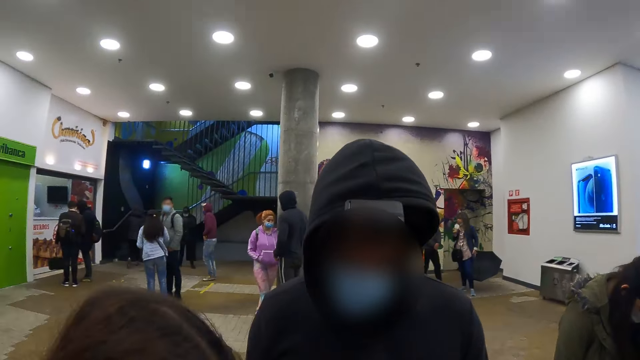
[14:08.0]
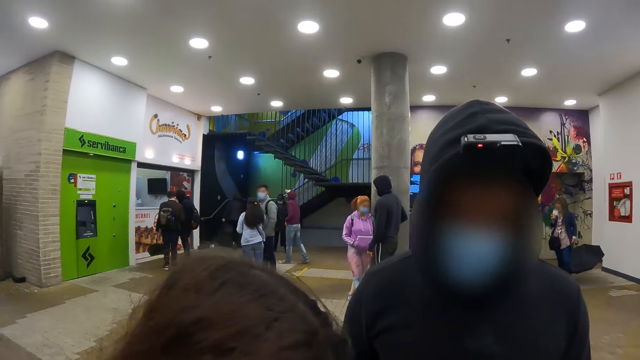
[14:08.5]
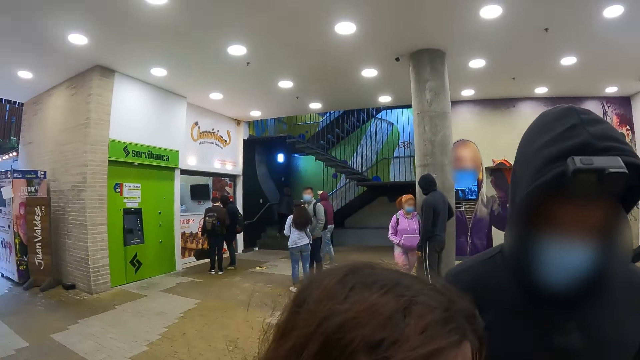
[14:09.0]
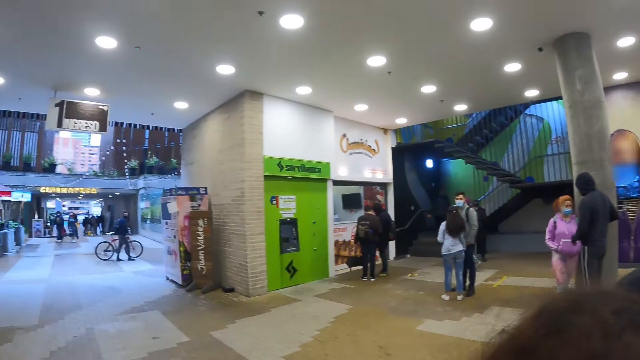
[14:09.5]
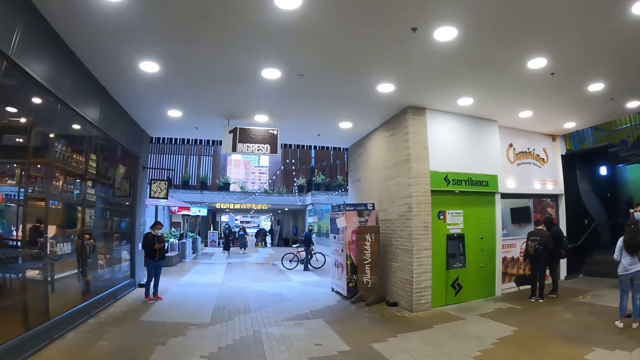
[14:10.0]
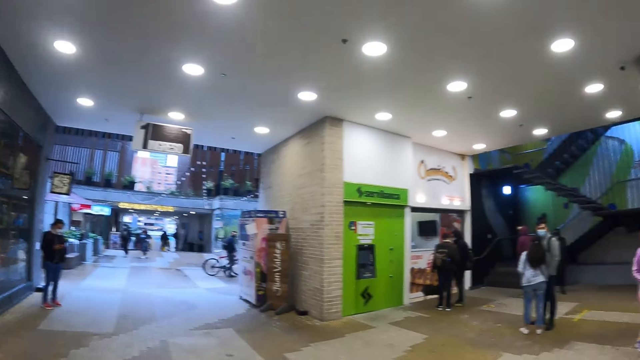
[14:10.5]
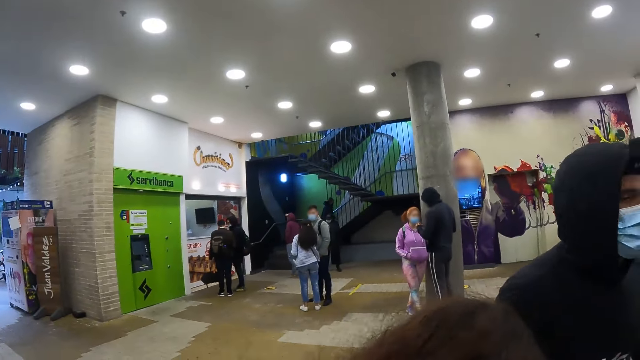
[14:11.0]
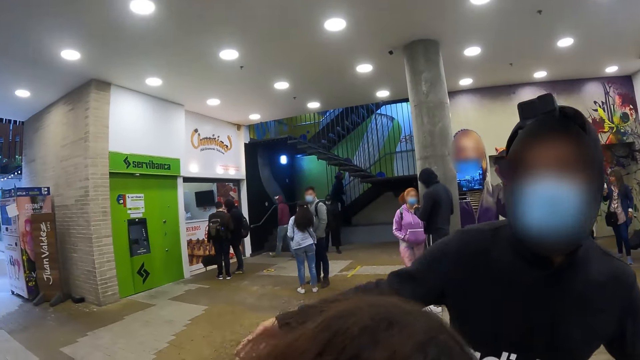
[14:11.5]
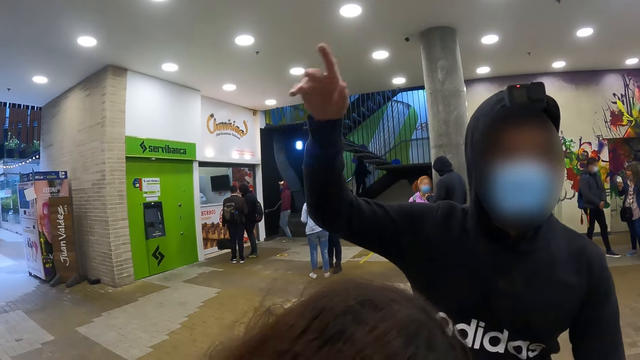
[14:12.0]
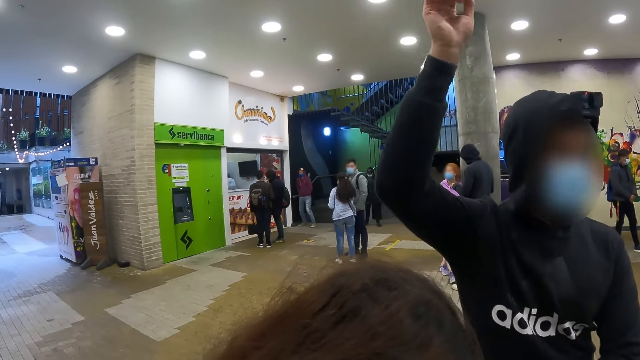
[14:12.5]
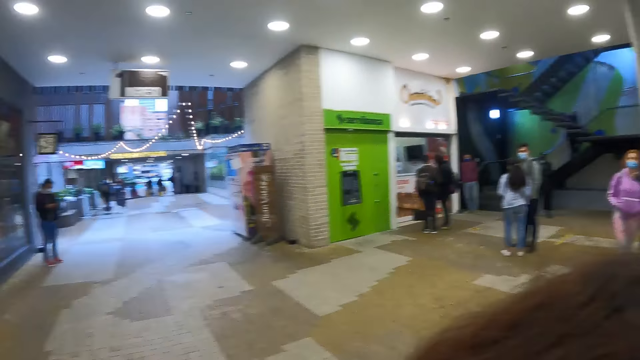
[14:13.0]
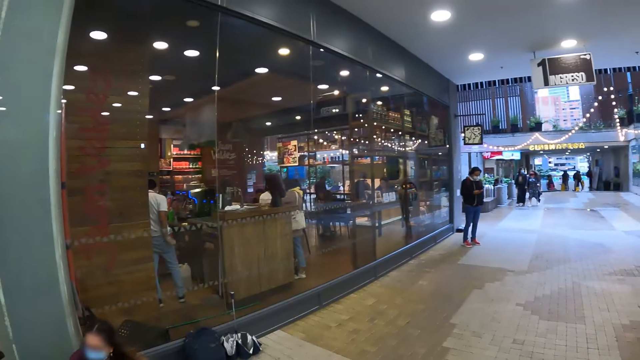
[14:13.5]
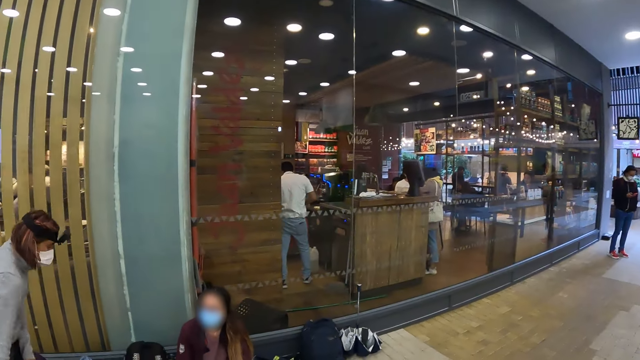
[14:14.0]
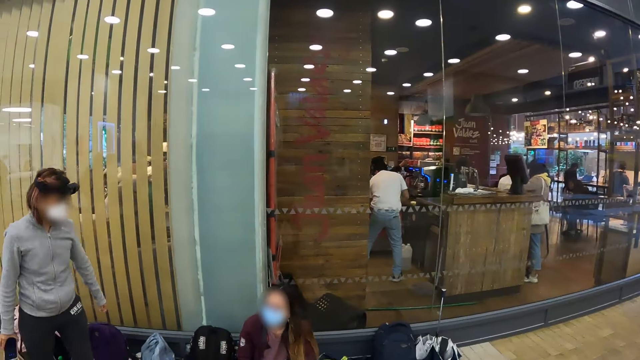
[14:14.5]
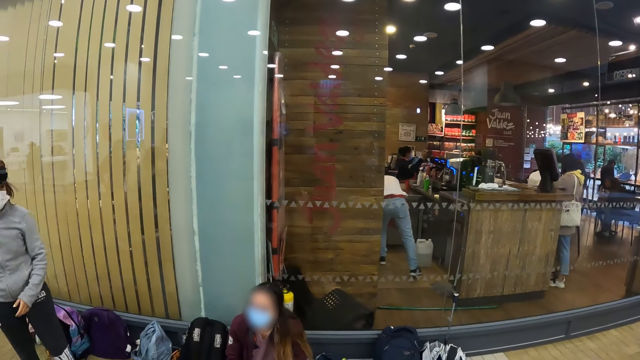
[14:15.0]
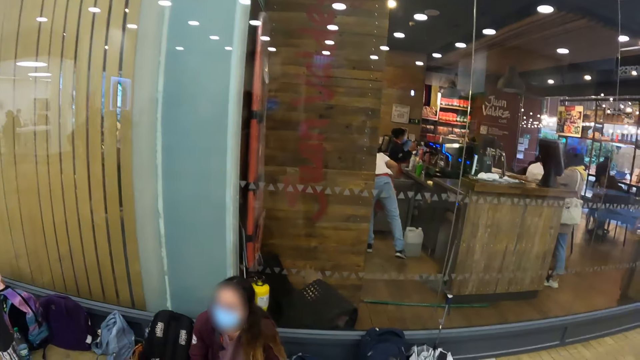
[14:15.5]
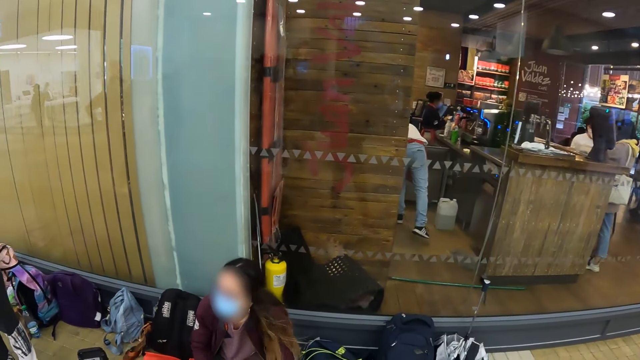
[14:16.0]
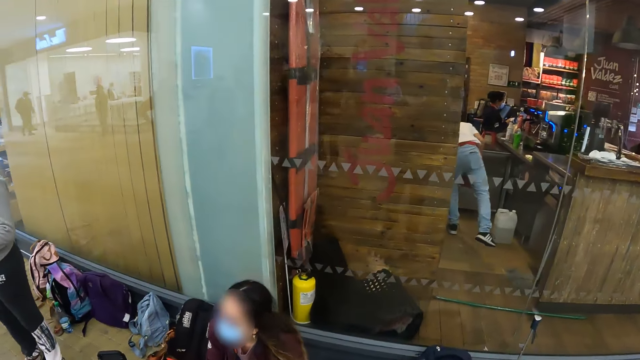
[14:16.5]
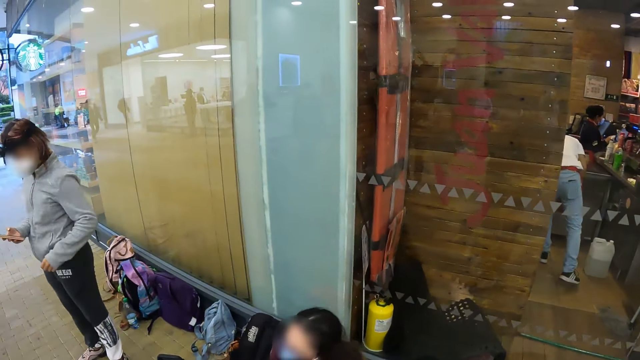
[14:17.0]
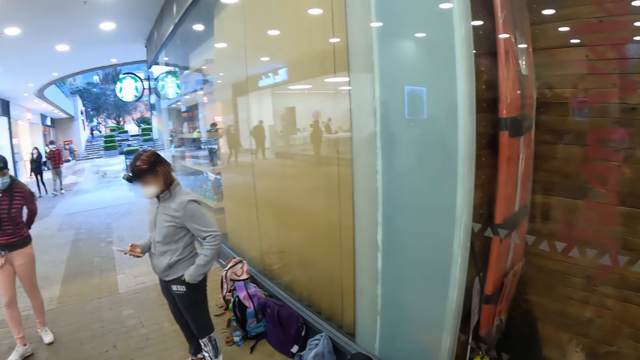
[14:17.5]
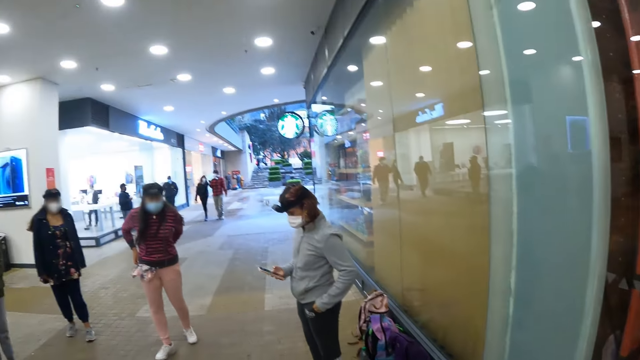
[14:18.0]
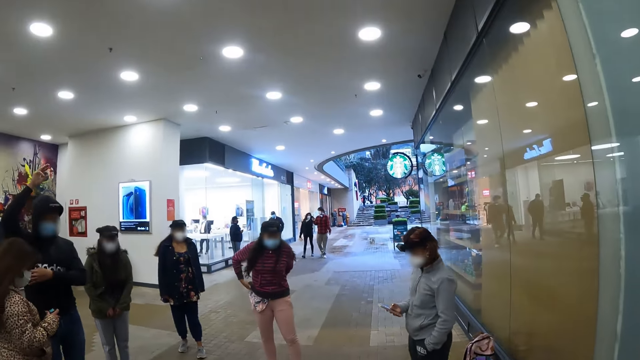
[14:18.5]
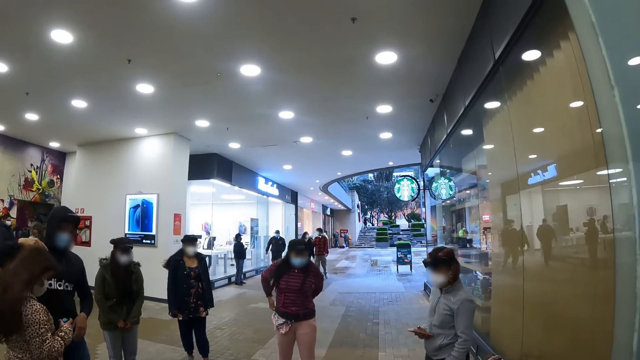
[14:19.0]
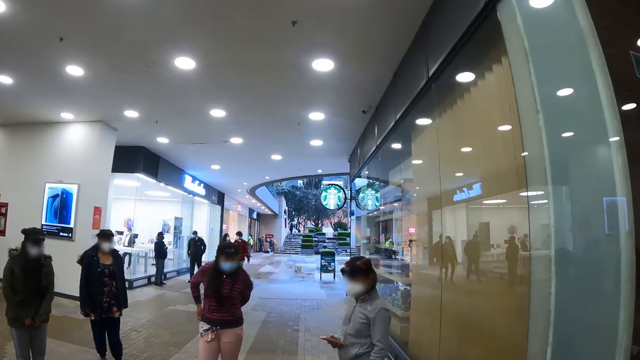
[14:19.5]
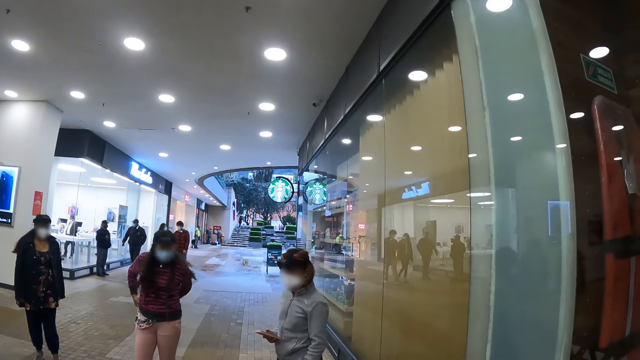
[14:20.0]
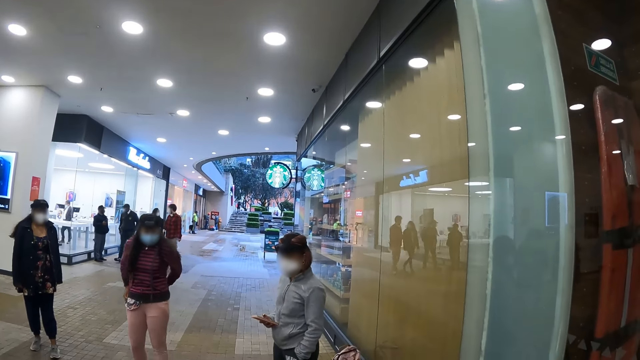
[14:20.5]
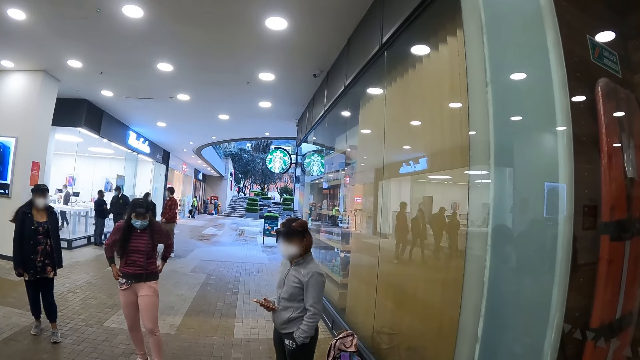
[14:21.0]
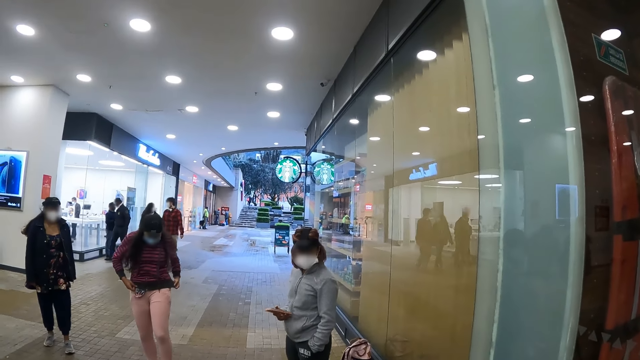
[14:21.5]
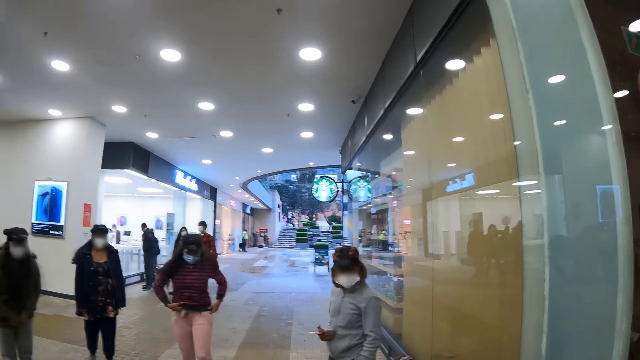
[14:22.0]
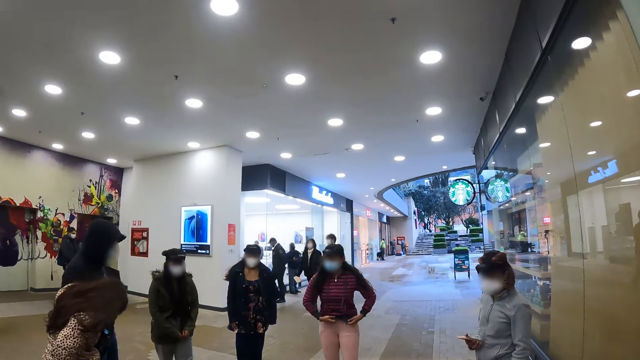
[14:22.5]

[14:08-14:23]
The camera wearer interacts with a person. Another person stands next to the first person. The camera wearer looks around. They walk across the hallway. They look around.

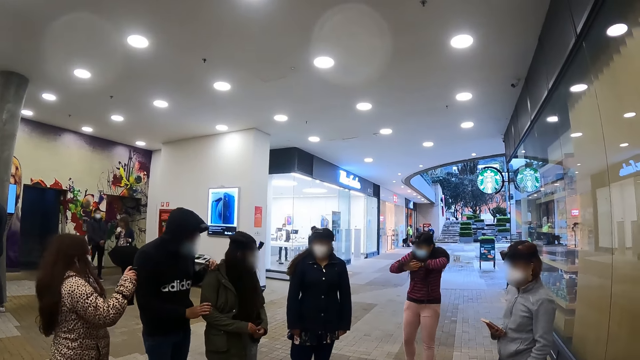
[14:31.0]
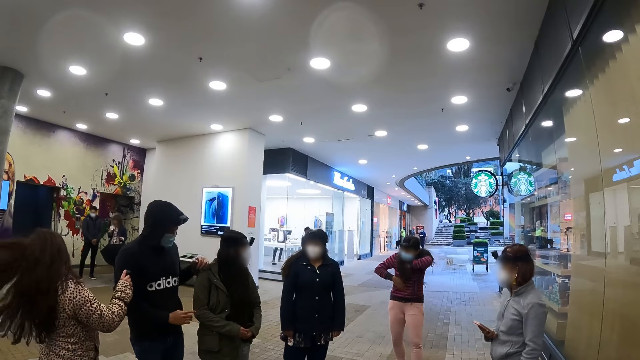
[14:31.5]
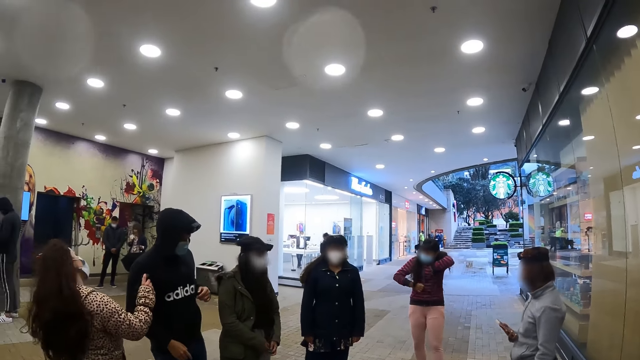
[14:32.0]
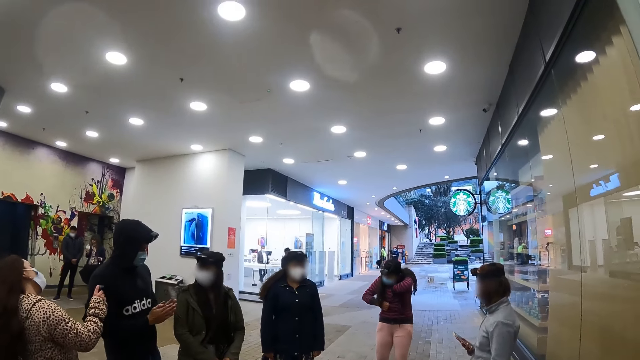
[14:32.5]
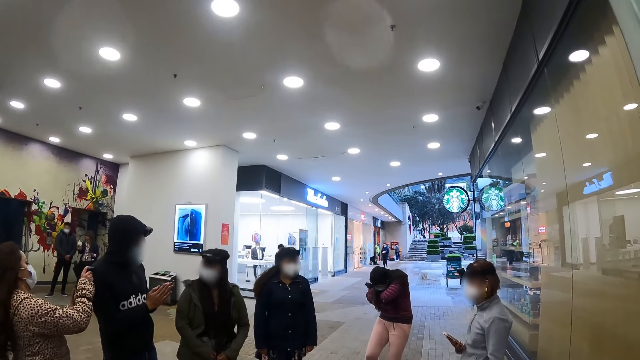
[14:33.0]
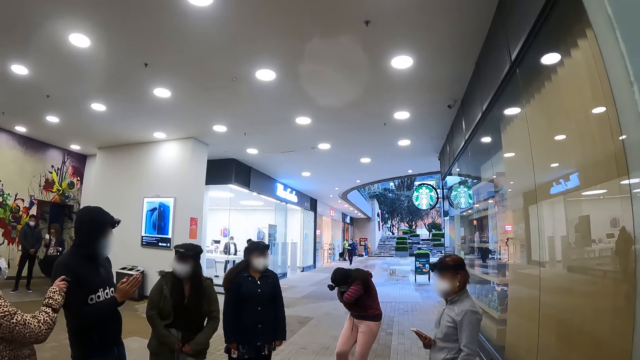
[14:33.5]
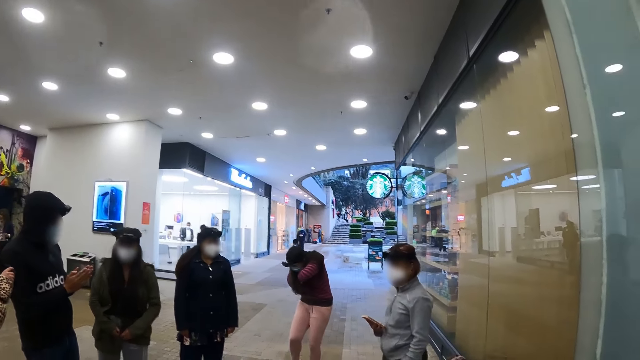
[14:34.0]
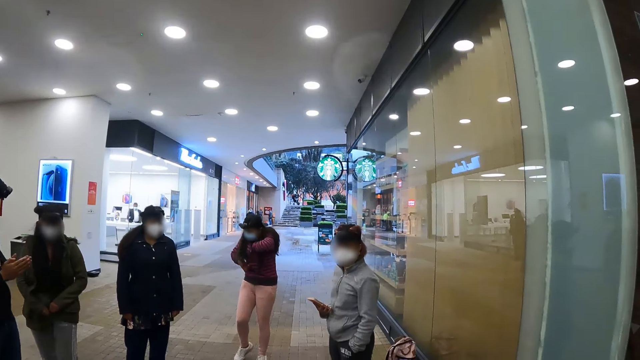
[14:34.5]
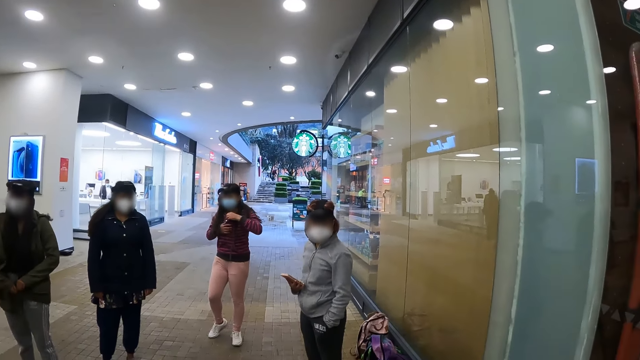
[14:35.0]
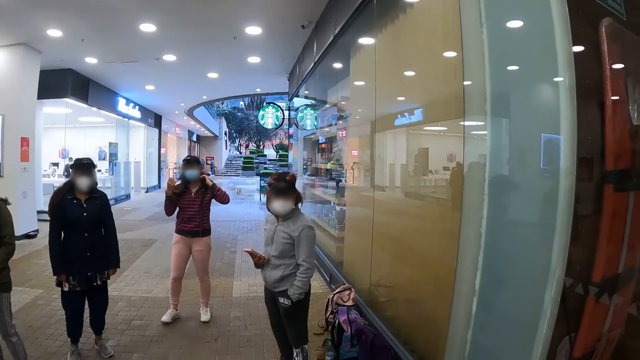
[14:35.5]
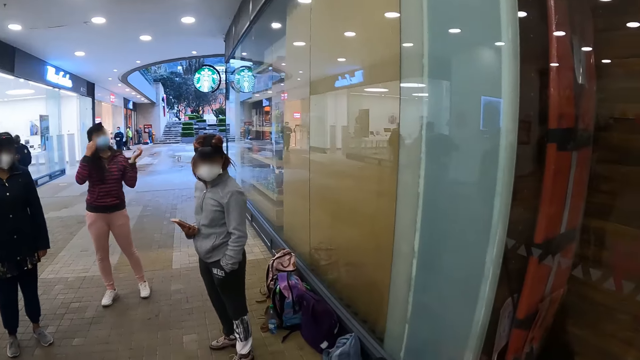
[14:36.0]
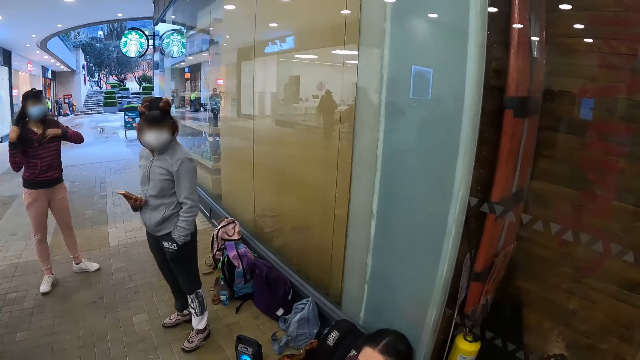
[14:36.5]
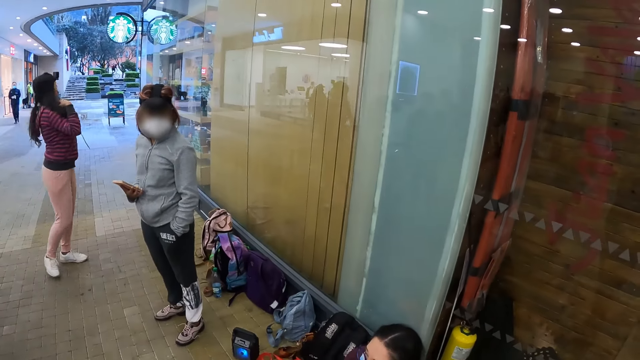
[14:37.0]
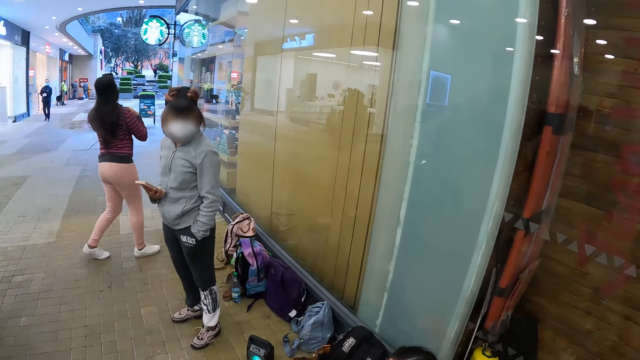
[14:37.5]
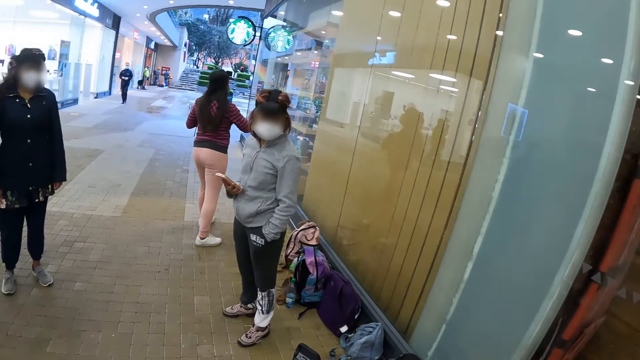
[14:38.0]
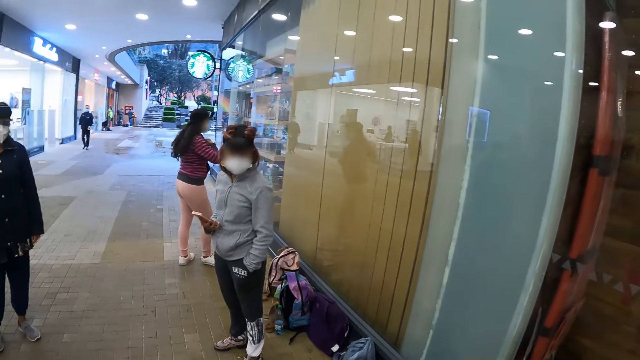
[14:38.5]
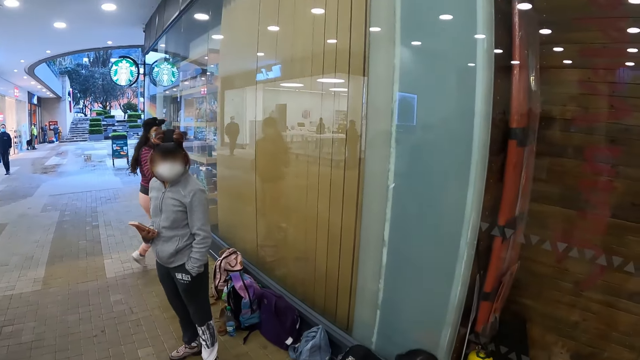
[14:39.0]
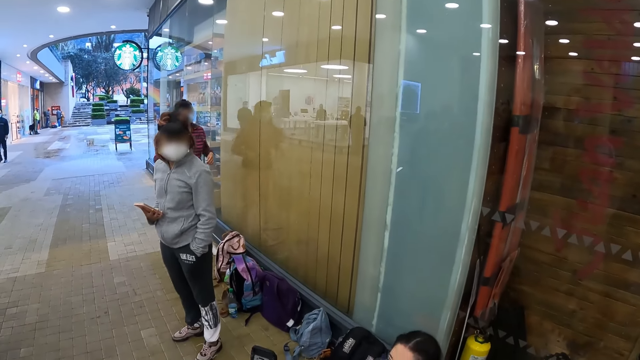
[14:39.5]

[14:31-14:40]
The camera wearer looks at a woman. They interact with the woman.
